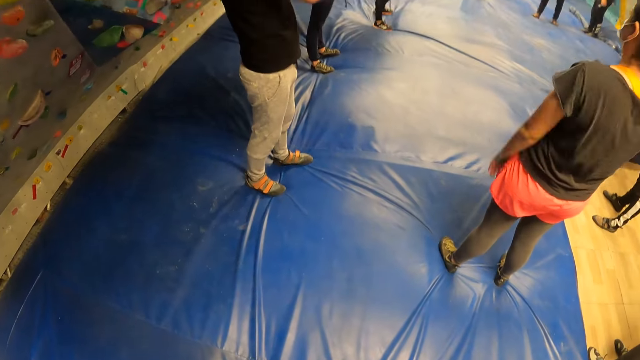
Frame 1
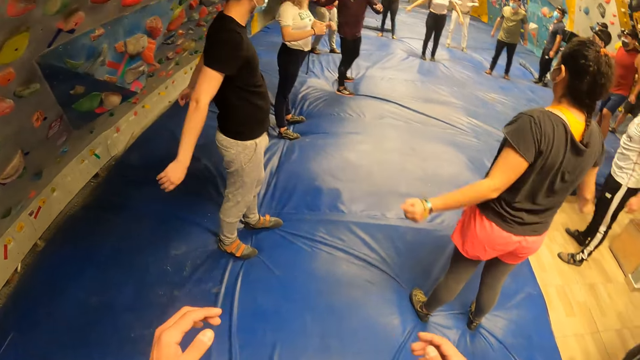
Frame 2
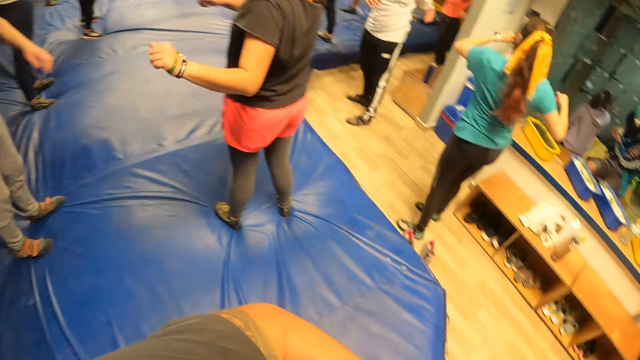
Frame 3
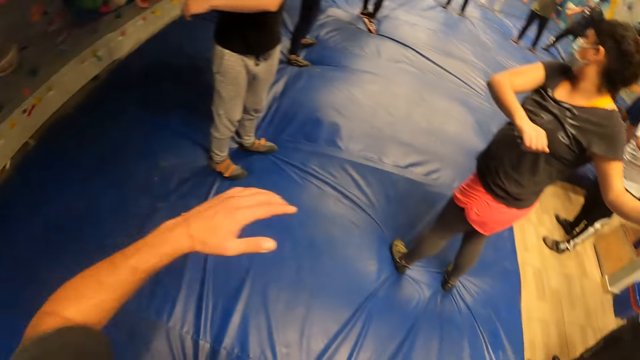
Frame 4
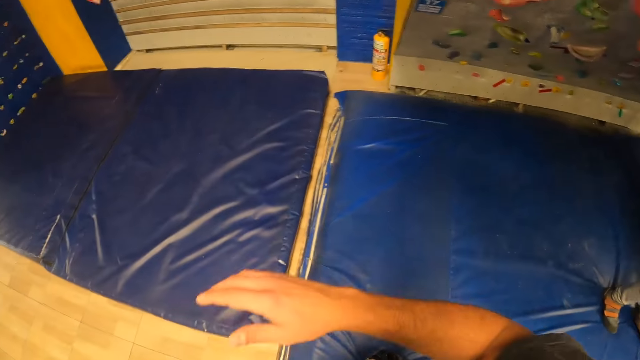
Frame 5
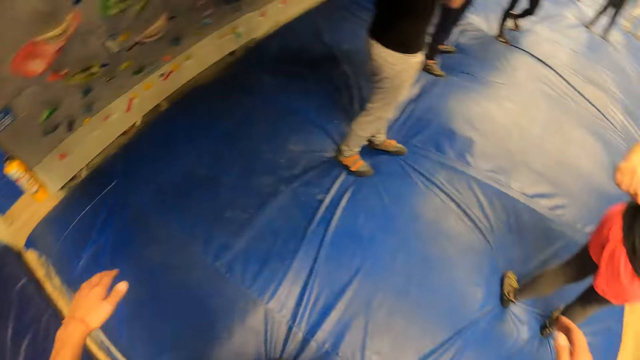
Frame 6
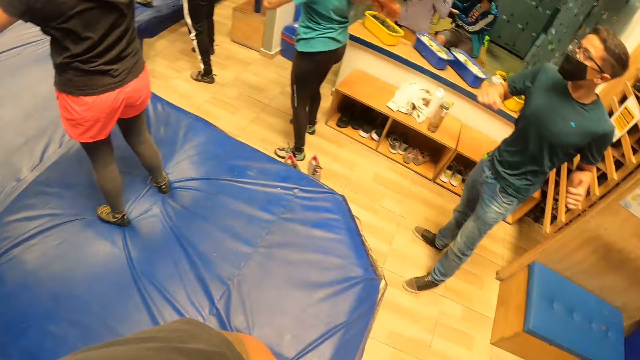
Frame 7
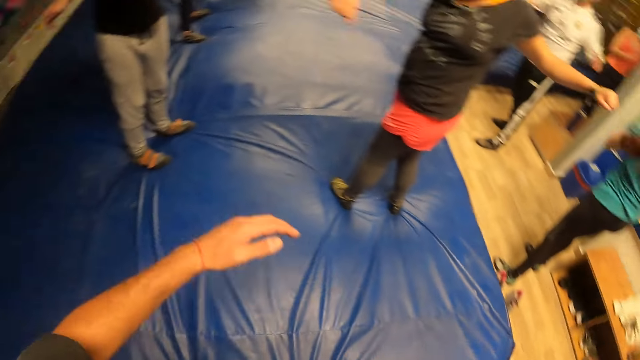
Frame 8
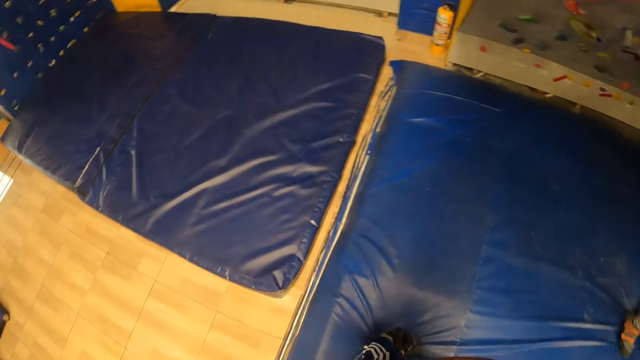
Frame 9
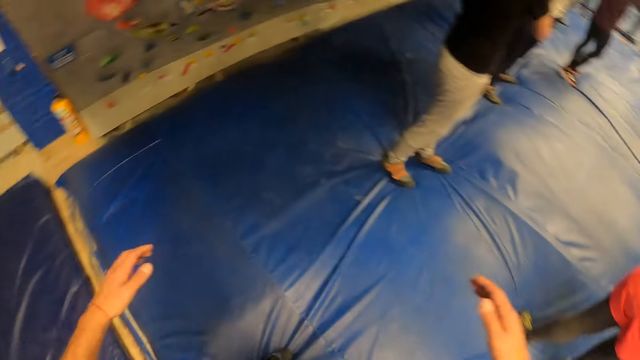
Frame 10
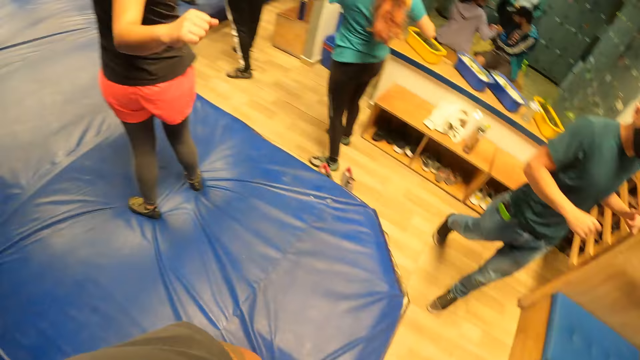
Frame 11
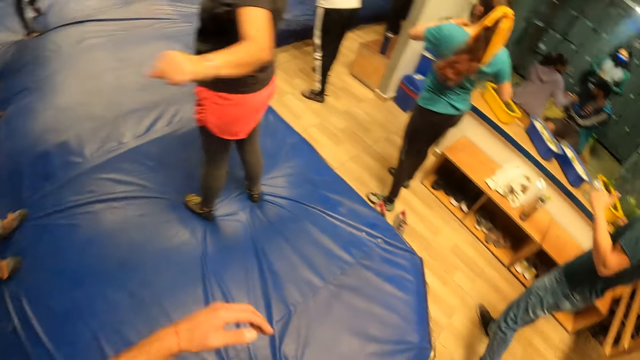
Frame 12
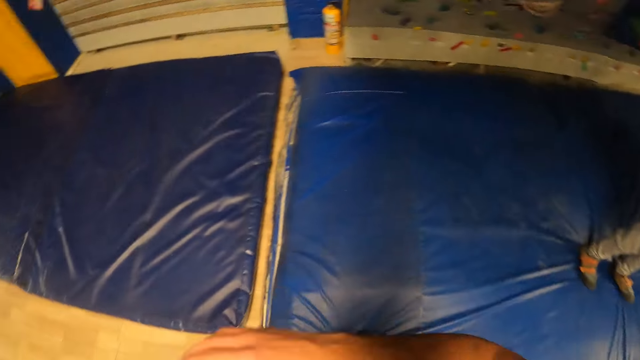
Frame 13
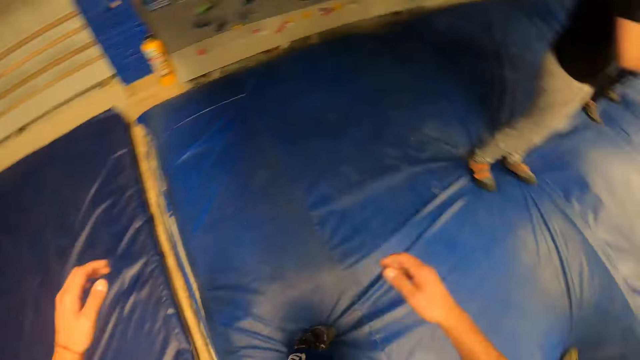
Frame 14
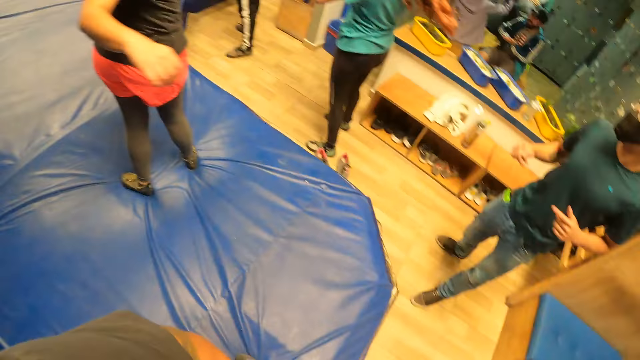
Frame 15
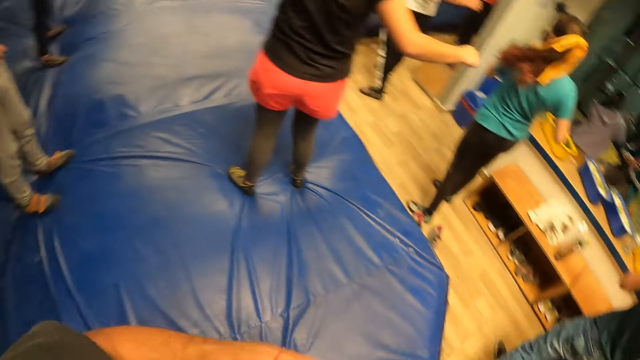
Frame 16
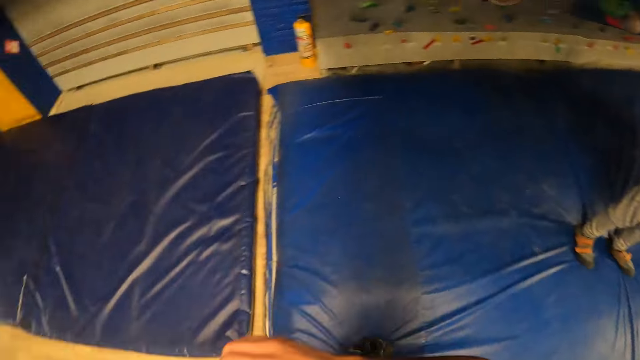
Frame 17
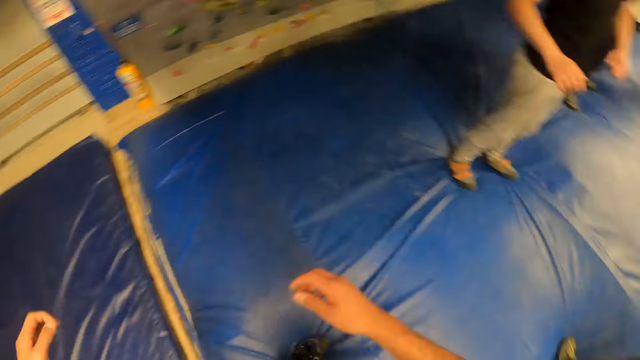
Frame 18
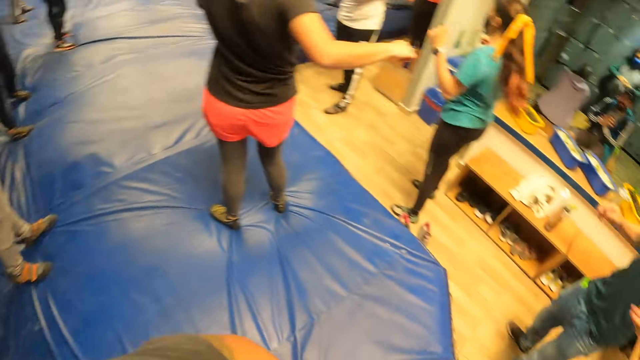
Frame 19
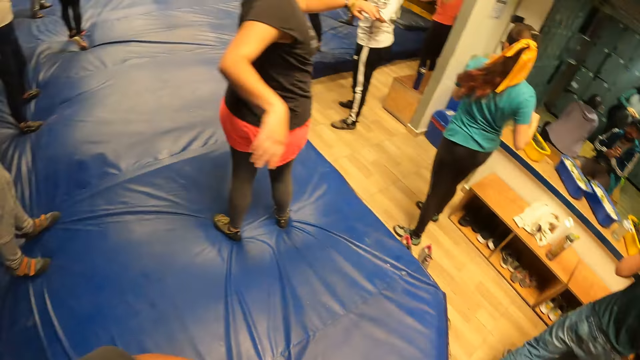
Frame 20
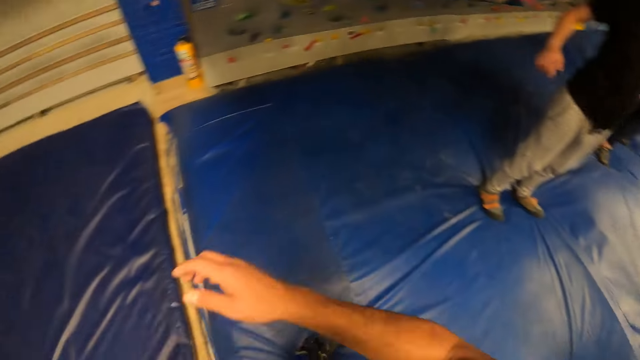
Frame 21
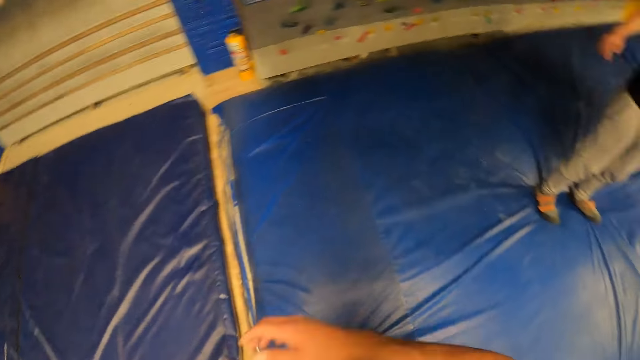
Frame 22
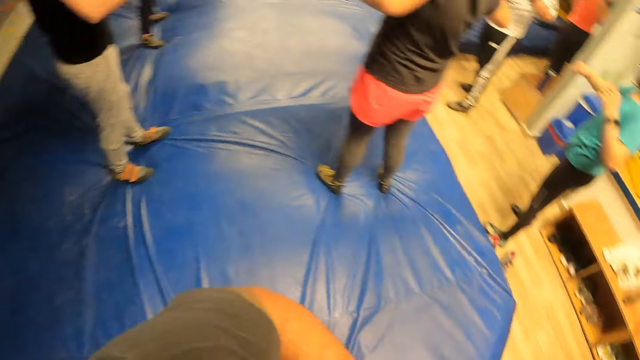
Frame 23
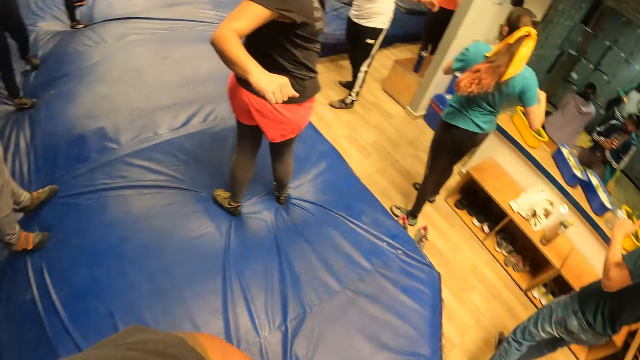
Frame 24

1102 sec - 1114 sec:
The camera wearer swings his hands sideways.

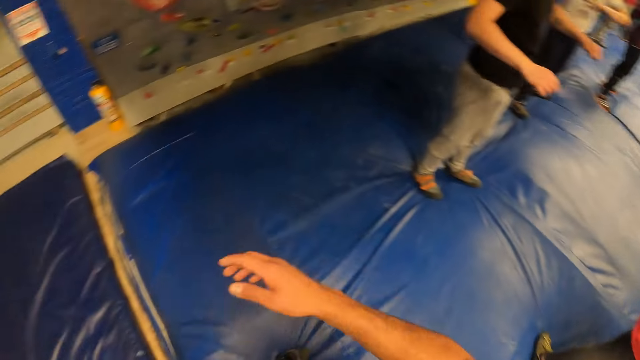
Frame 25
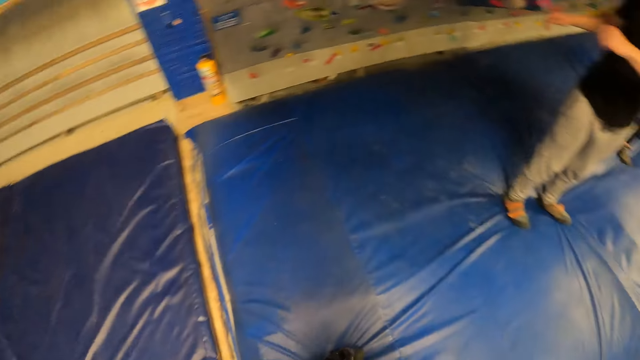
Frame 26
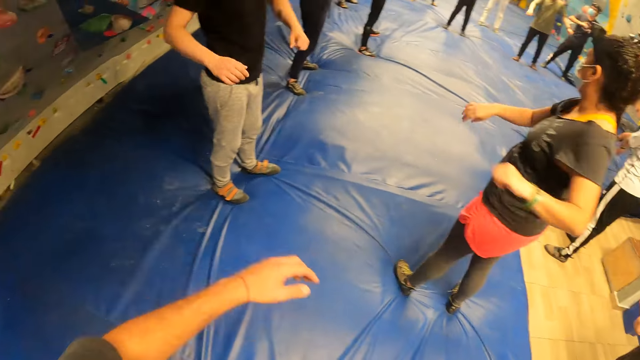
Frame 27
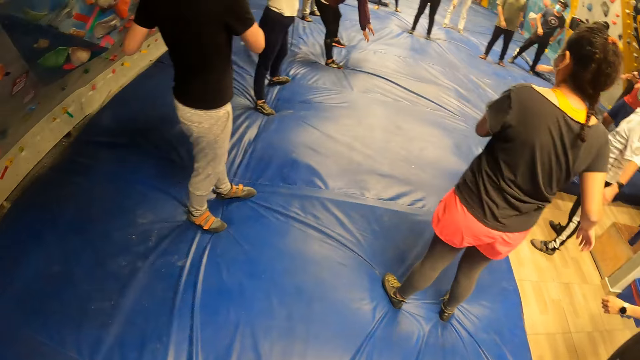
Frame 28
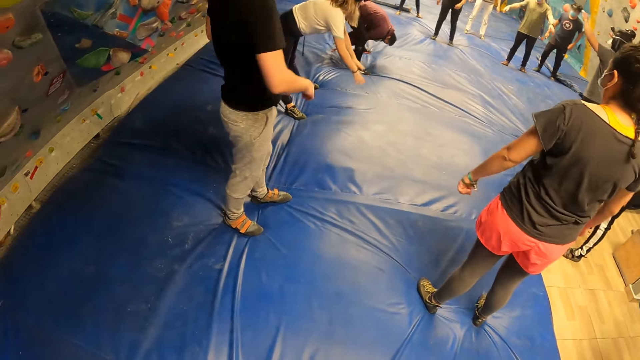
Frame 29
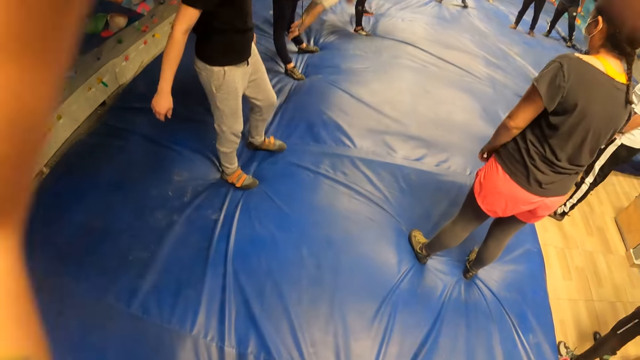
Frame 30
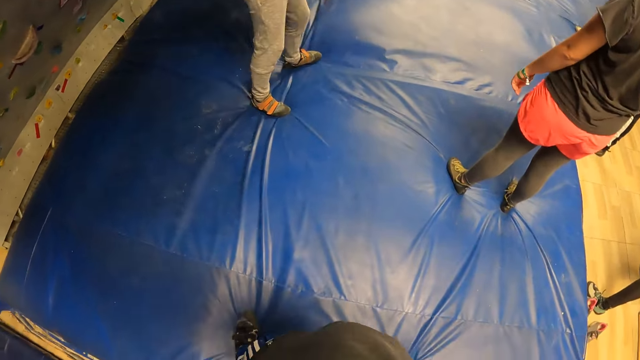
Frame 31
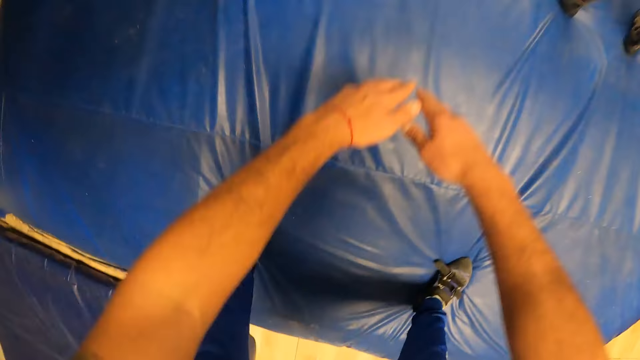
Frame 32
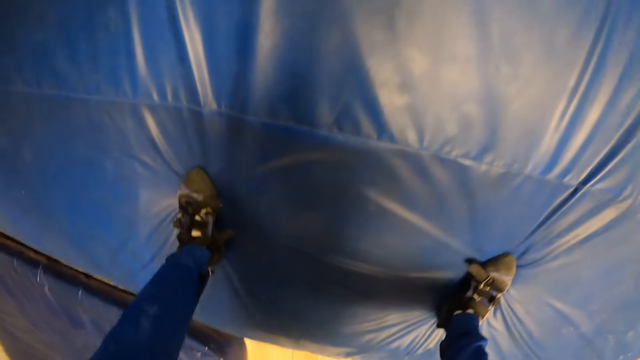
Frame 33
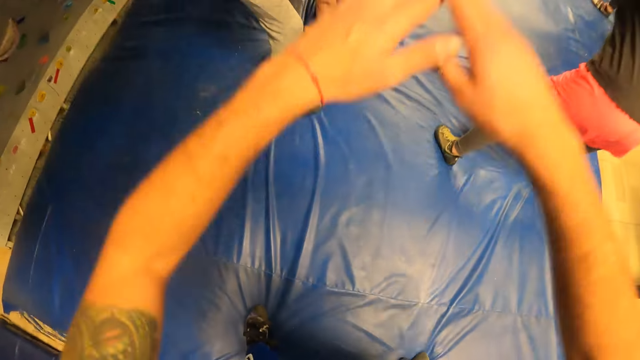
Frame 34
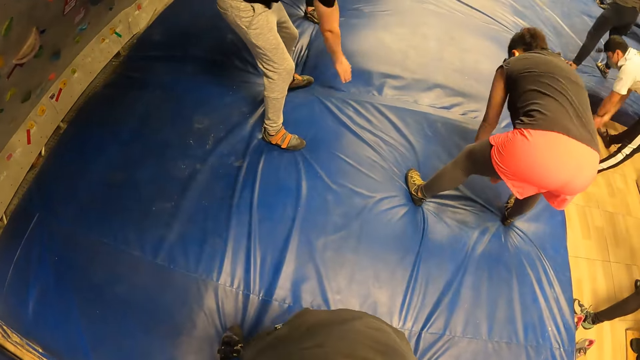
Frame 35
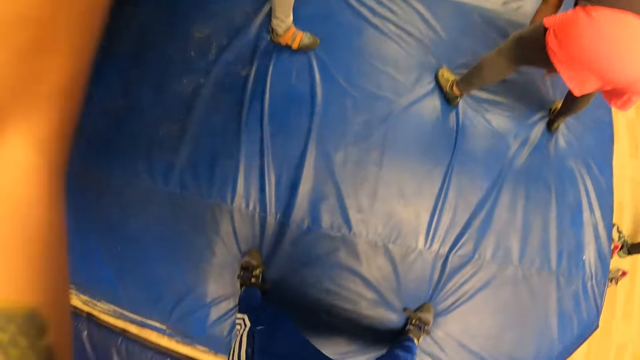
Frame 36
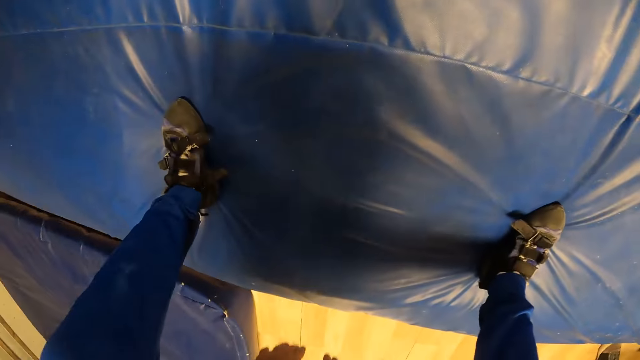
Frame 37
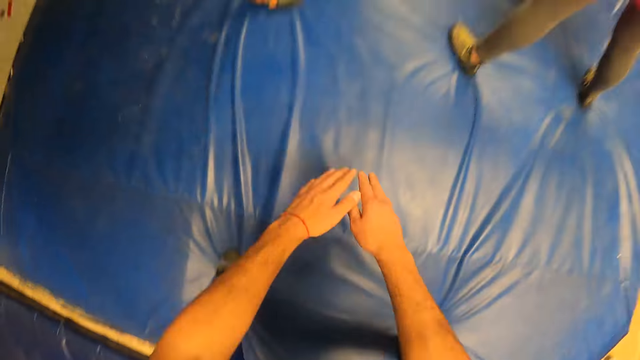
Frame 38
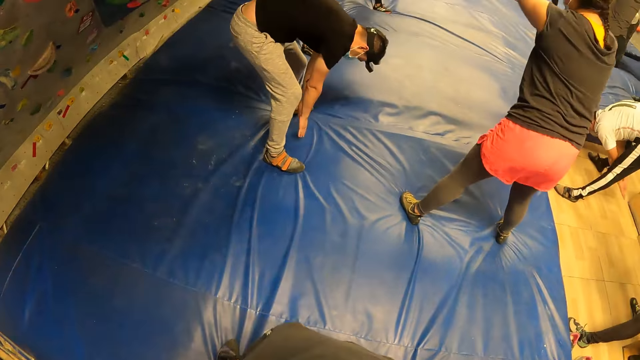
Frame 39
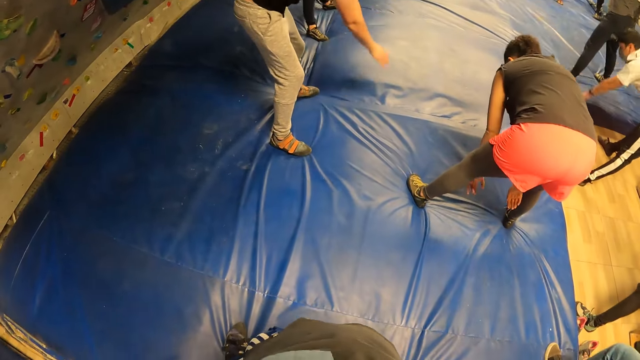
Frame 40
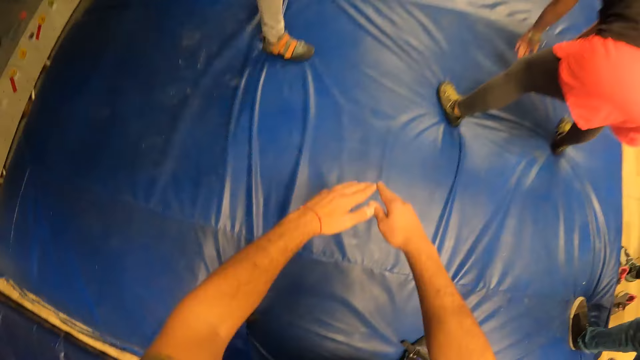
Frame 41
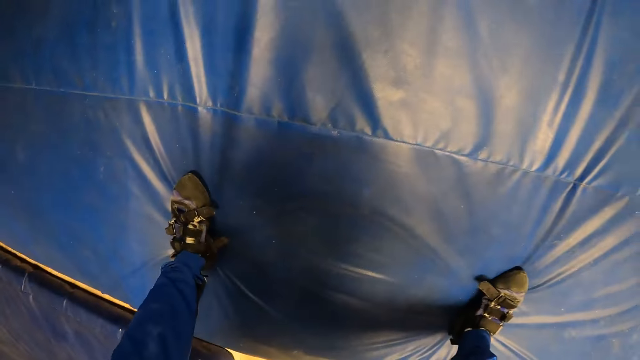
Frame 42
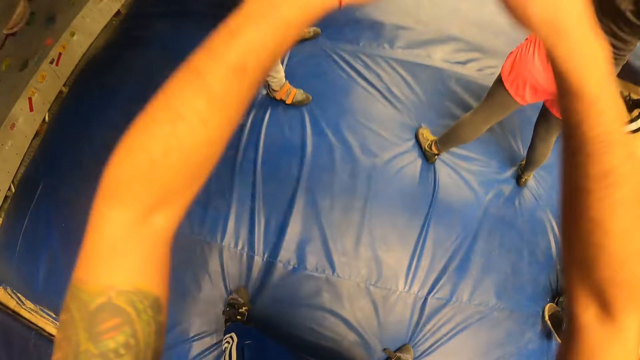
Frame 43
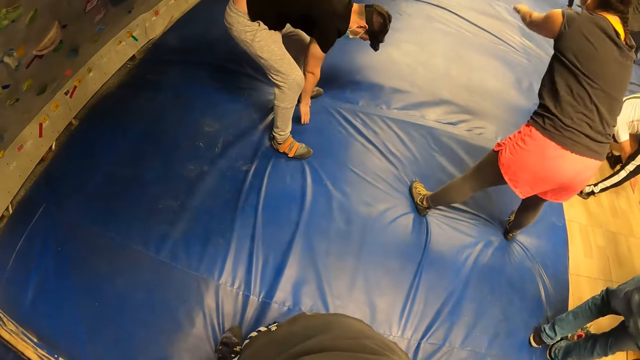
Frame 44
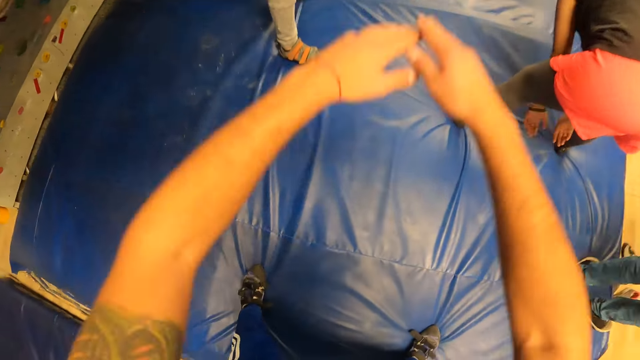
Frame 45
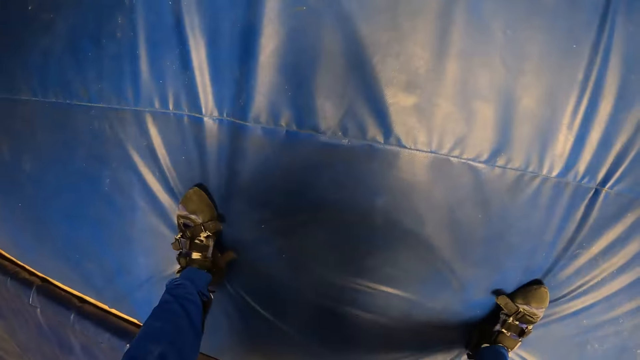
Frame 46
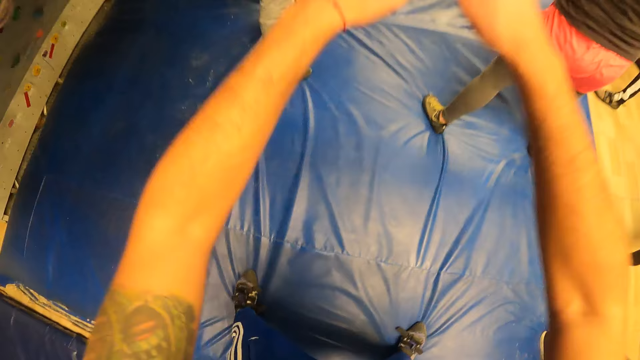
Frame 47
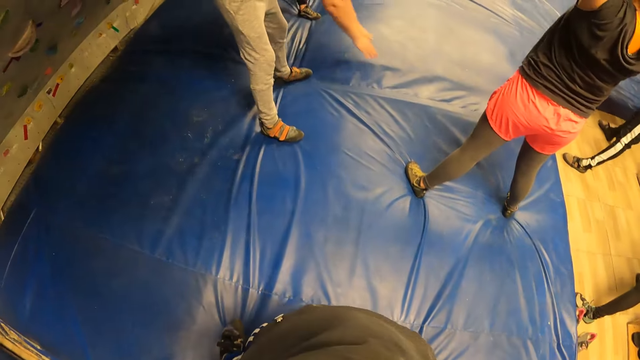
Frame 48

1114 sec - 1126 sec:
The camera wearer bends down and up.
